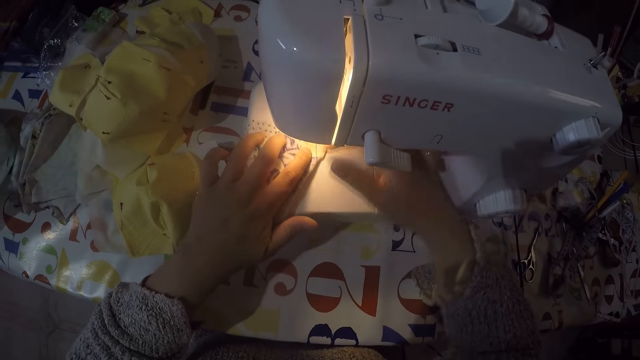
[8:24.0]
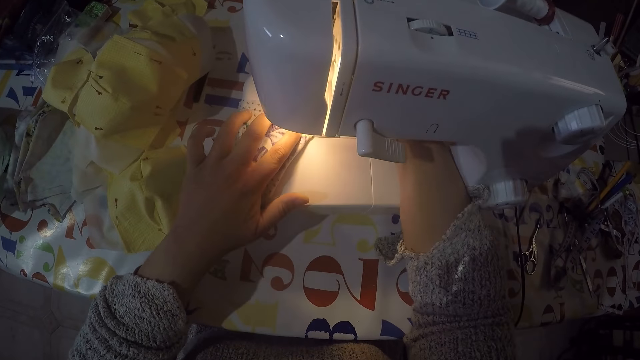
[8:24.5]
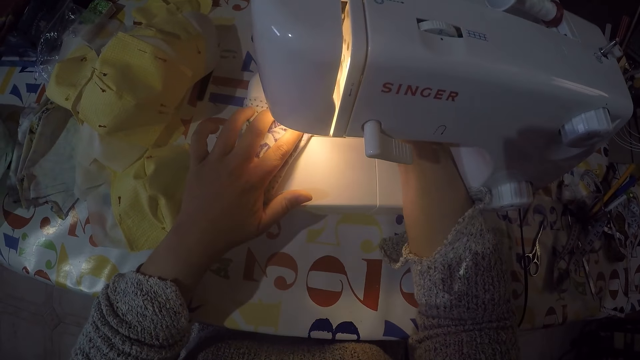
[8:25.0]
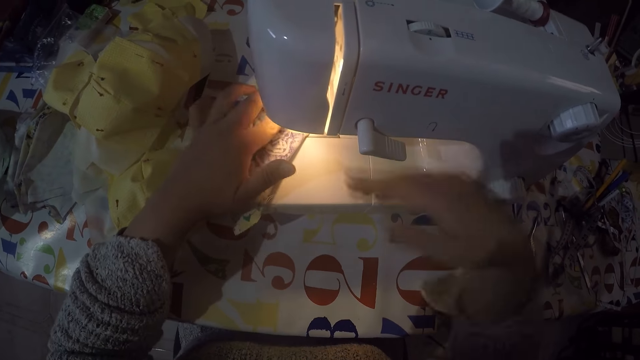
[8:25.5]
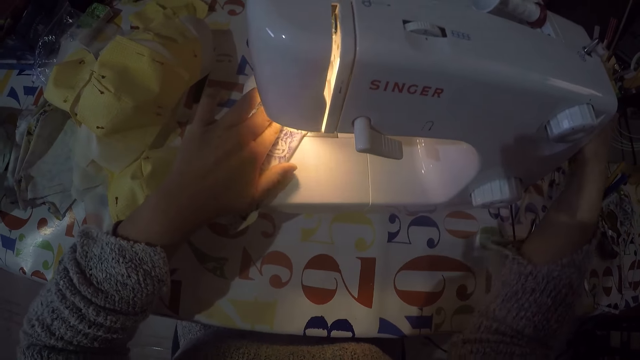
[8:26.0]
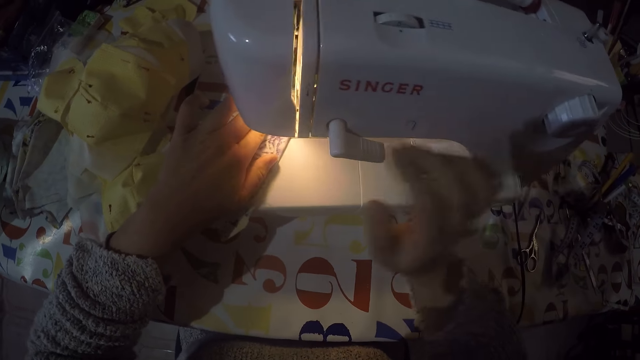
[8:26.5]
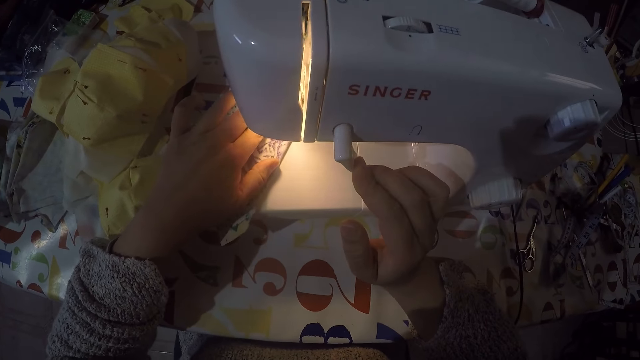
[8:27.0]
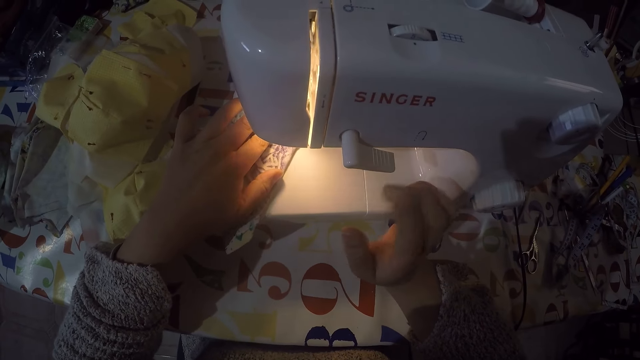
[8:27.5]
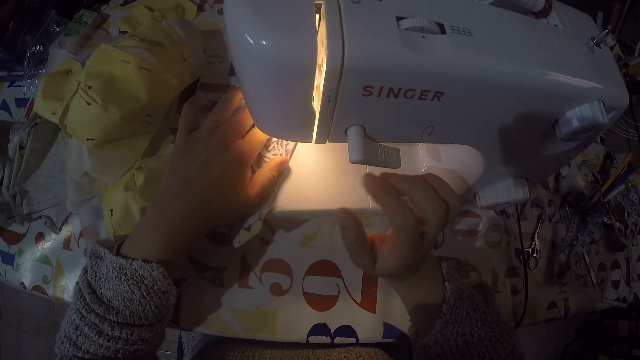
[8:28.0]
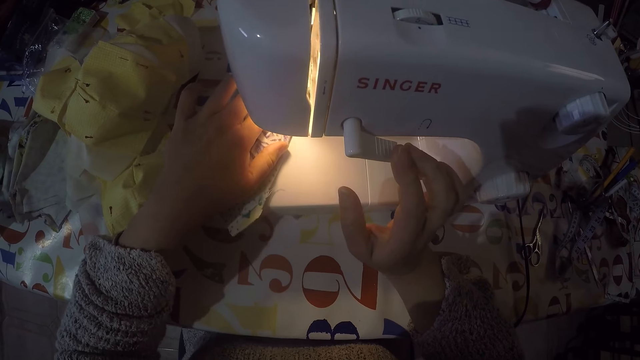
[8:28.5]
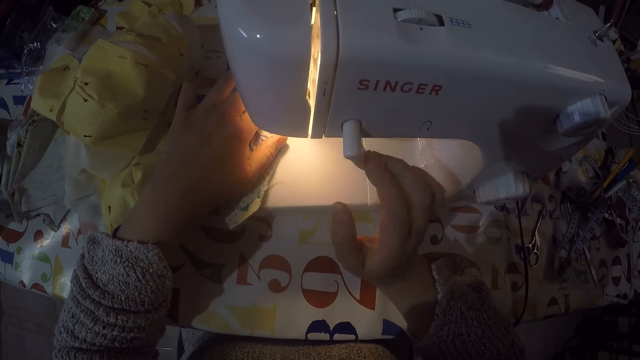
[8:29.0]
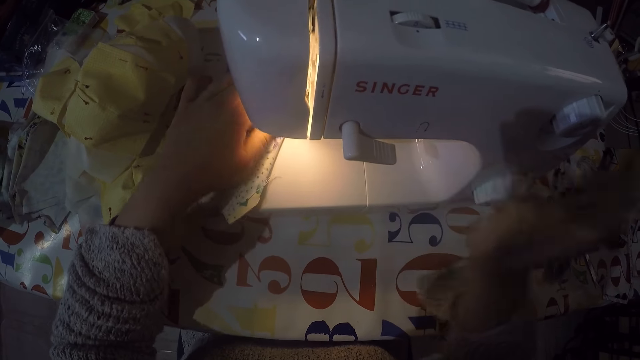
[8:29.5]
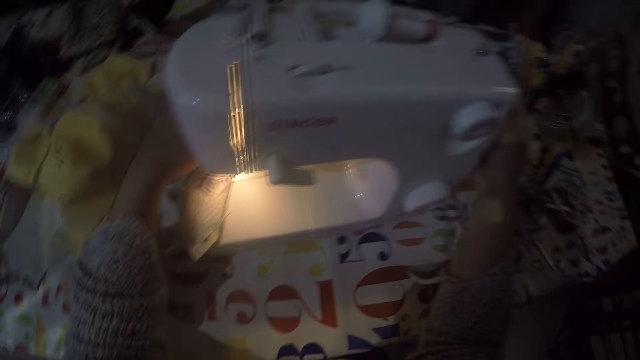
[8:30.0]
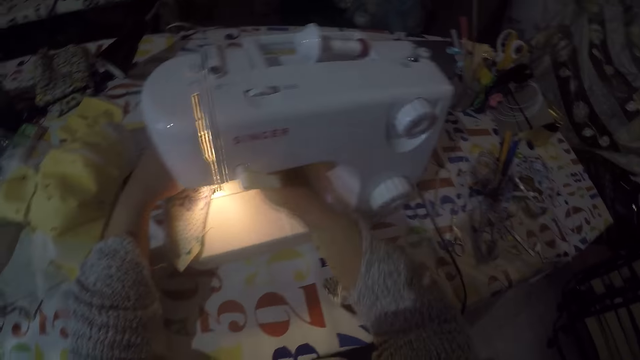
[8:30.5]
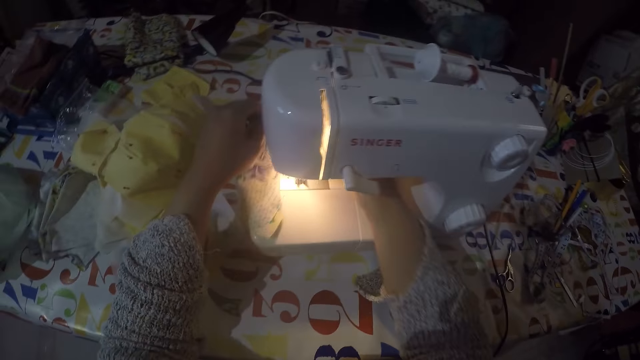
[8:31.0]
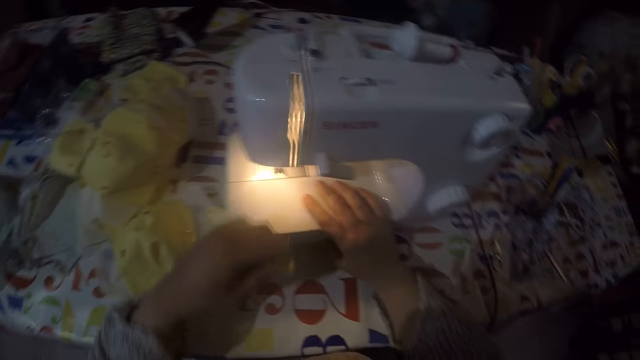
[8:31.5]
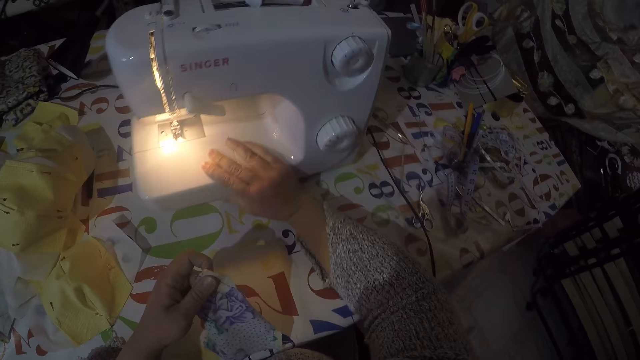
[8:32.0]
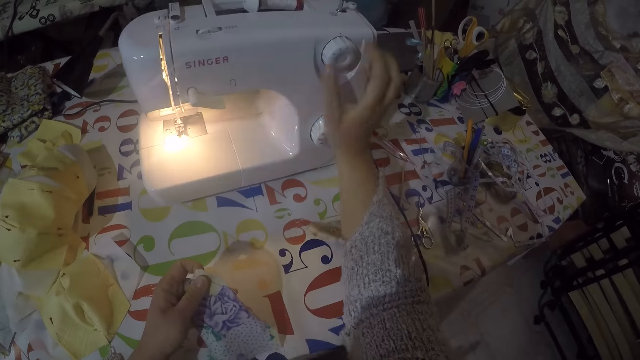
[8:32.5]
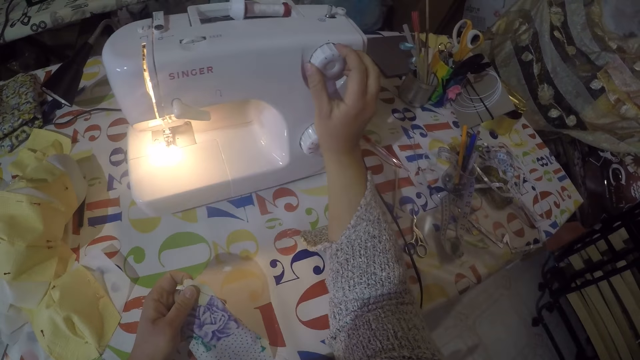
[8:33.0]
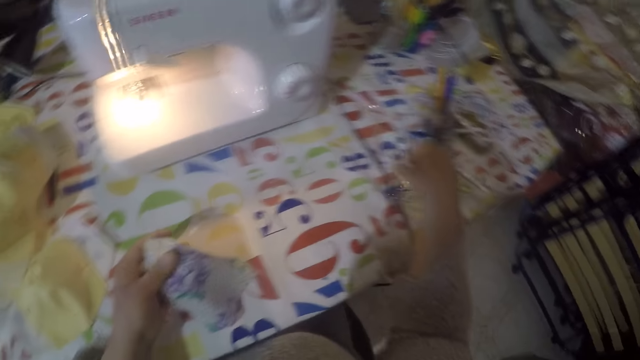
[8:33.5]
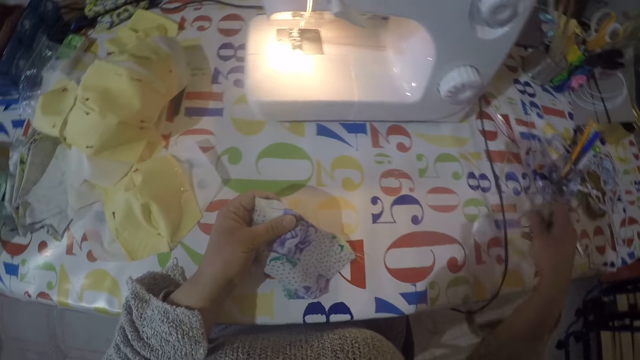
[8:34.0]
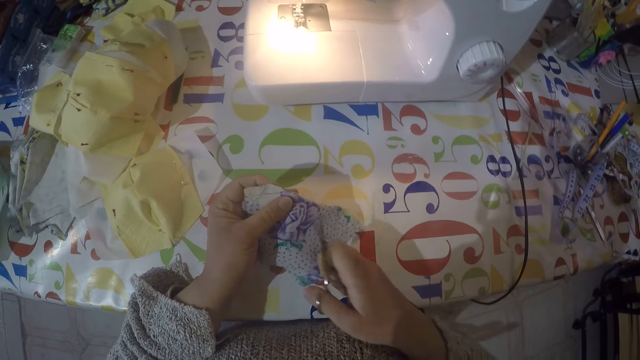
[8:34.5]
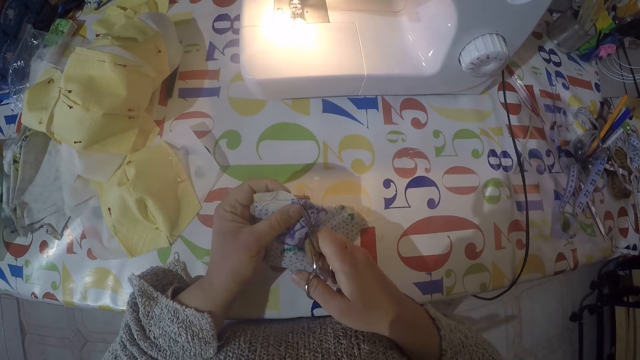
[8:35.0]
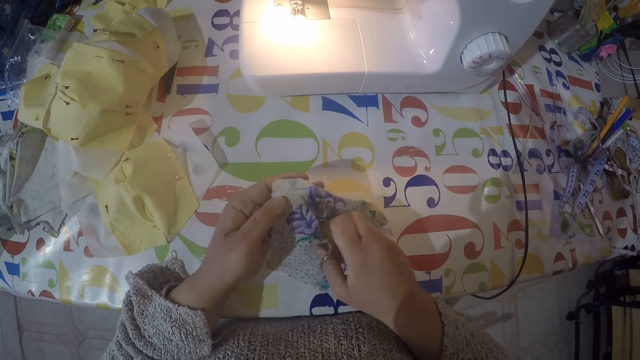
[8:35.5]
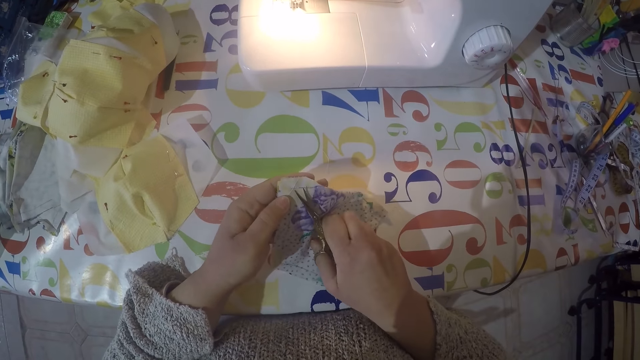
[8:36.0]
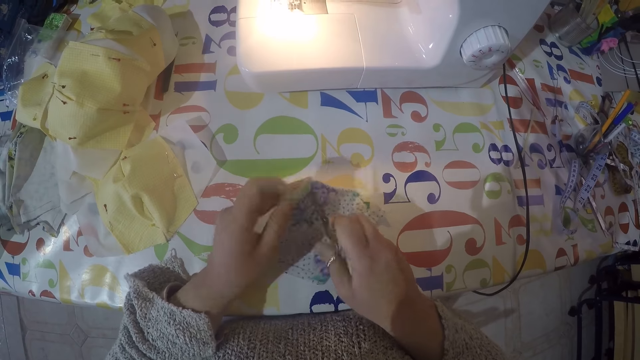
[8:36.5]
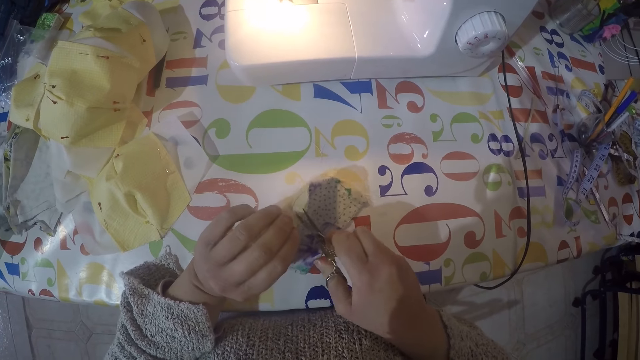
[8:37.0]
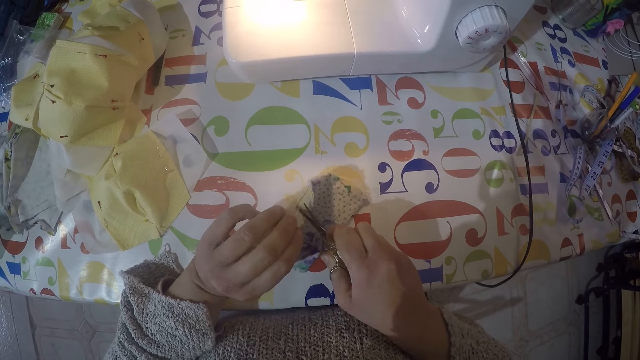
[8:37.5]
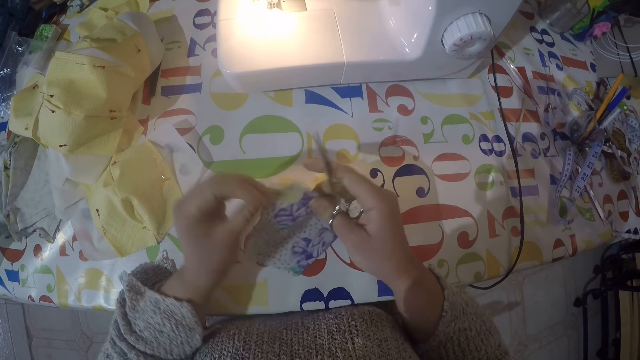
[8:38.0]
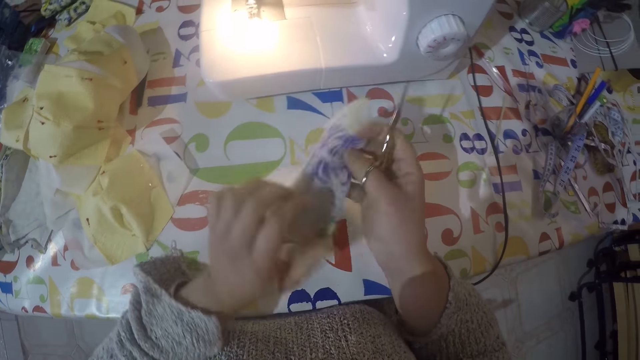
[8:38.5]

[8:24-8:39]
The camera wearer pushes the sewing machine. They pick up the scissors from the table. They cut the strings using the scissors.

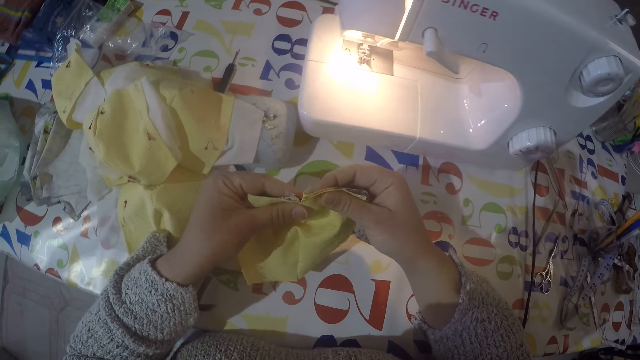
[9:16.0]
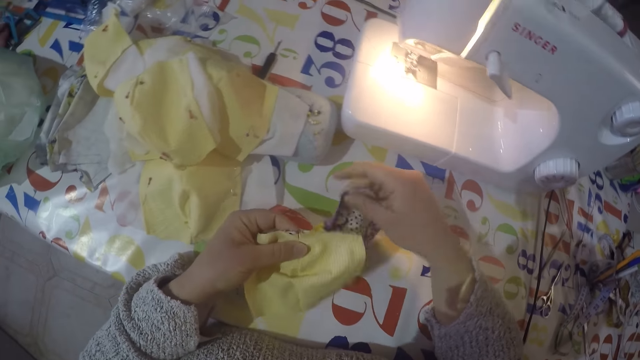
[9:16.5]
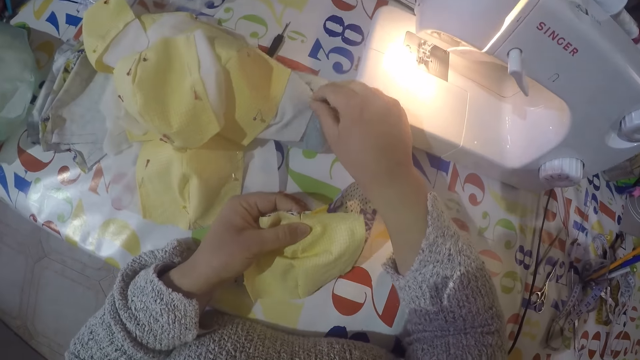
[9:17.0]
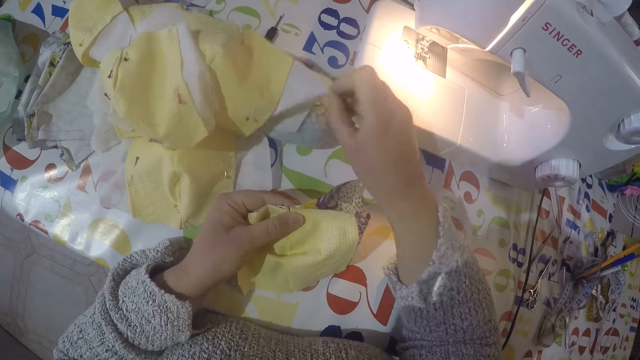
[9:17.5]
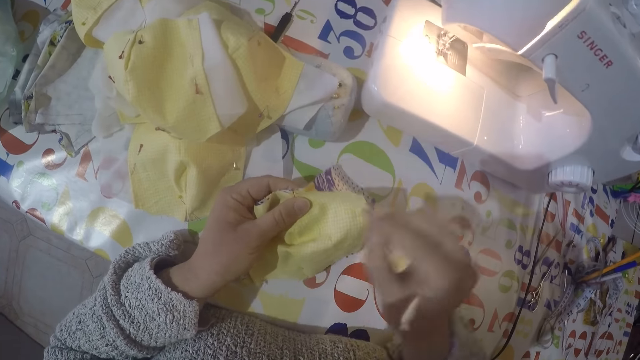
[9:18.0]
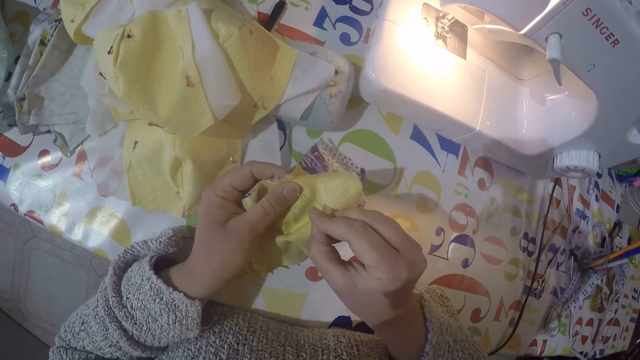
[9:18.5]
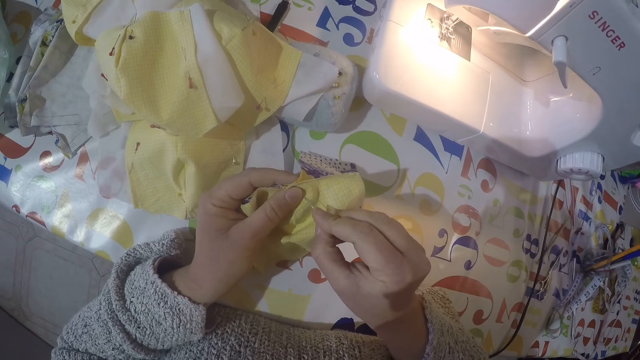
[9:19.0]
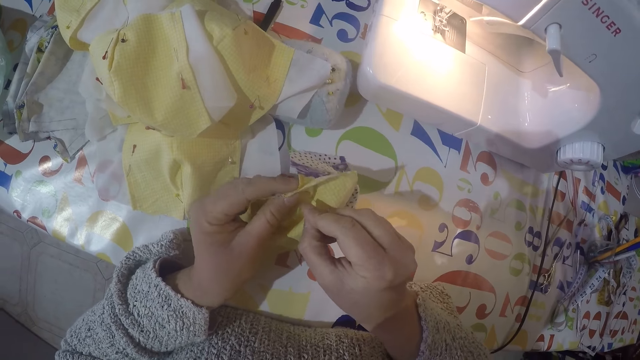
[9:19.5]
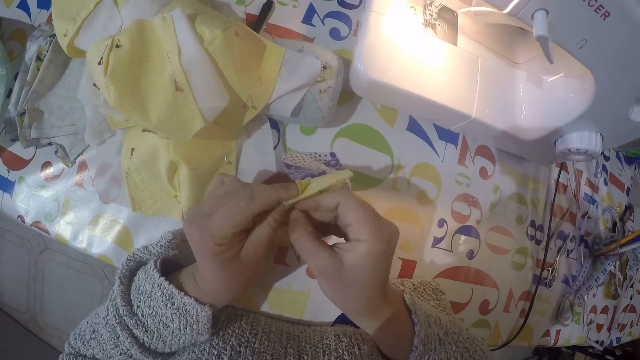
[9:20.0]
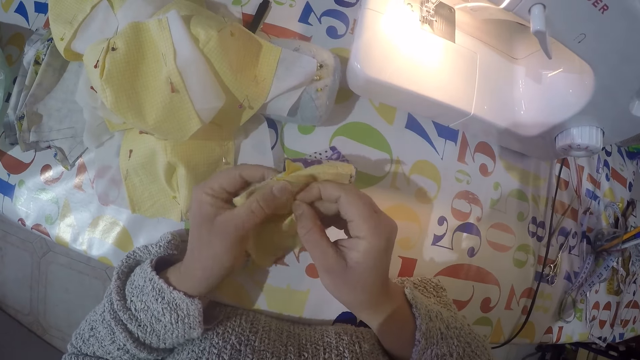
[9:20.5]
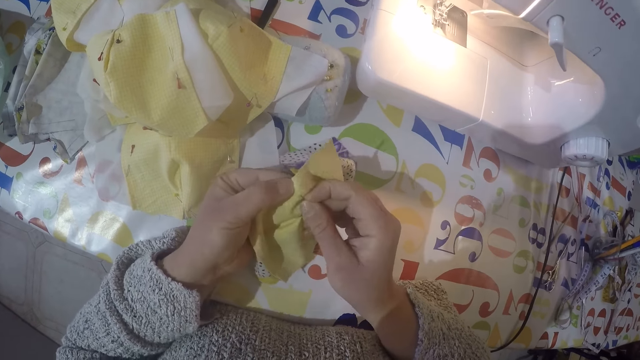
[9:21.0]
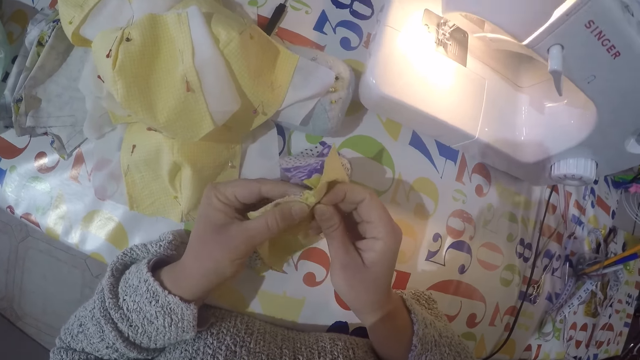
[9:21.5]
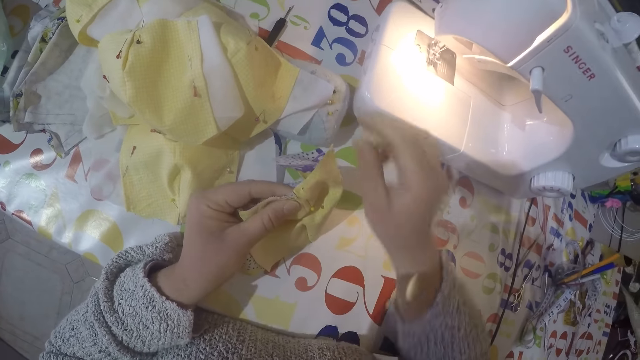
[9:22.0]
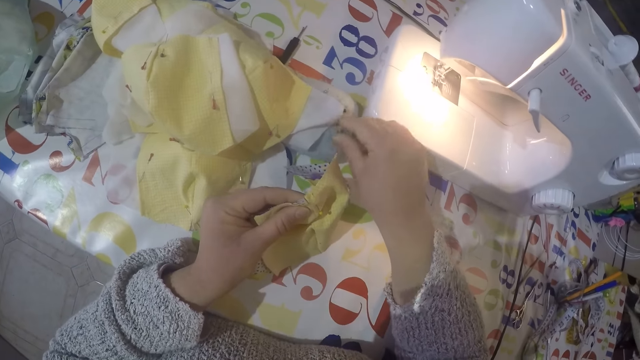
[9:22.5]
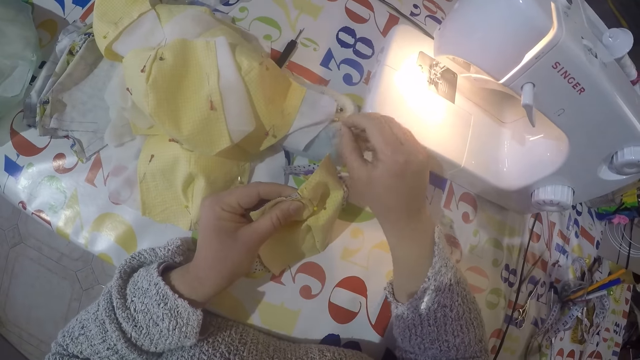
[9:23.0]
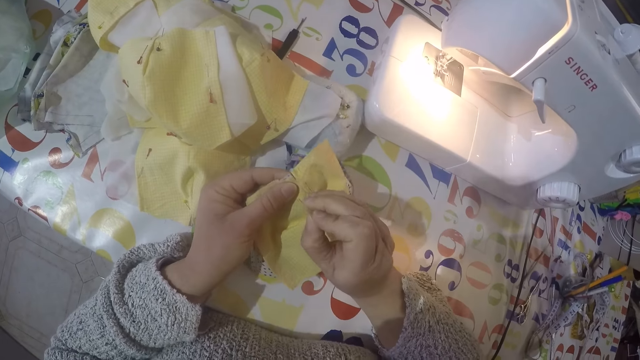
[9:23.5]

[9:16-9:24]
The camera wearer picks up a pin from the table. They put the pin on the joined pieces of cloth. They pick up another pin.
